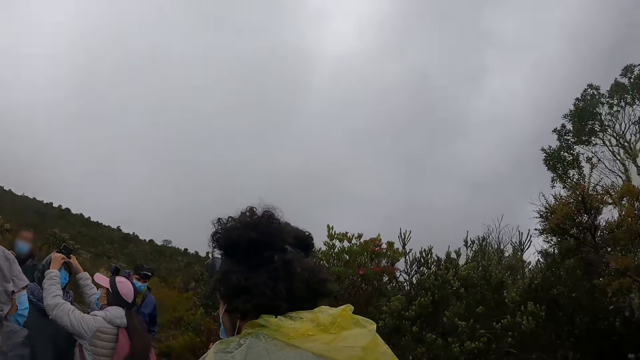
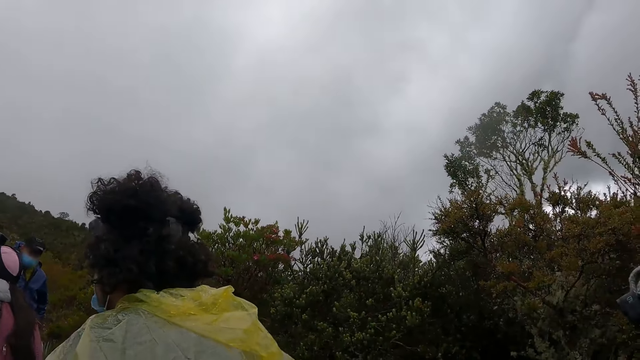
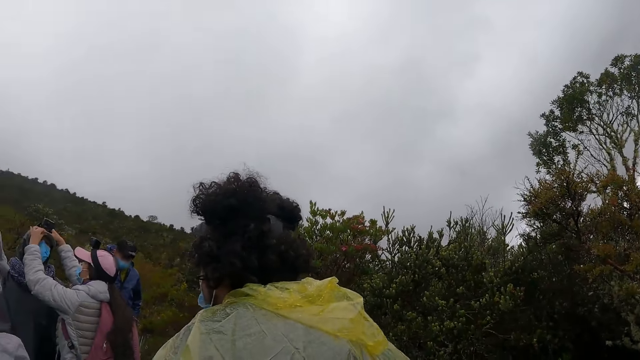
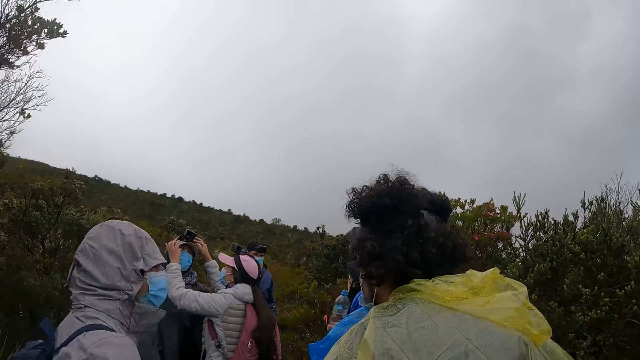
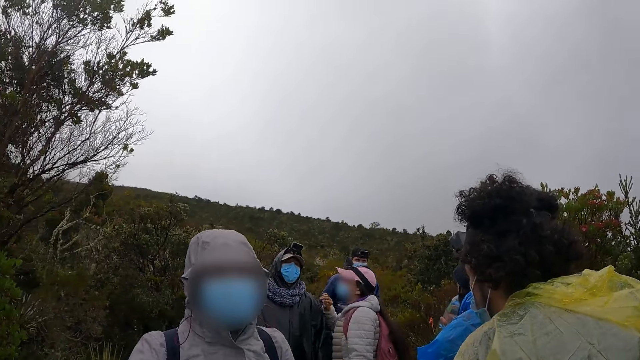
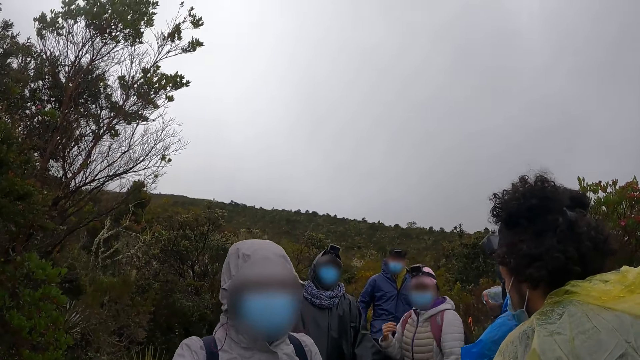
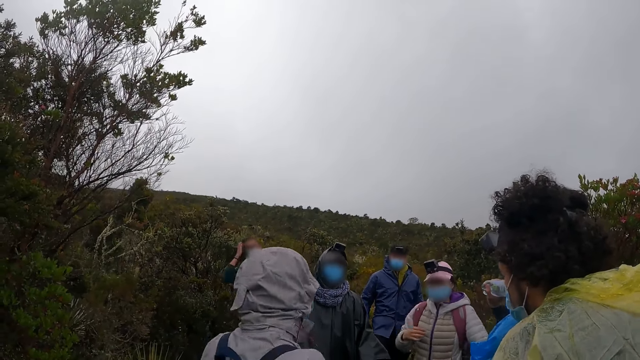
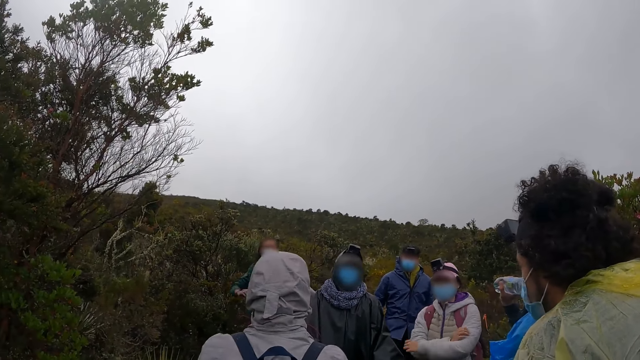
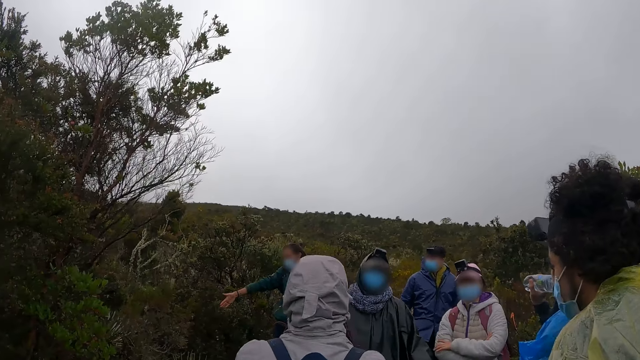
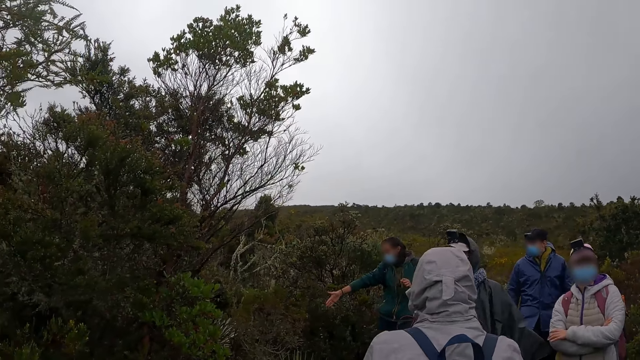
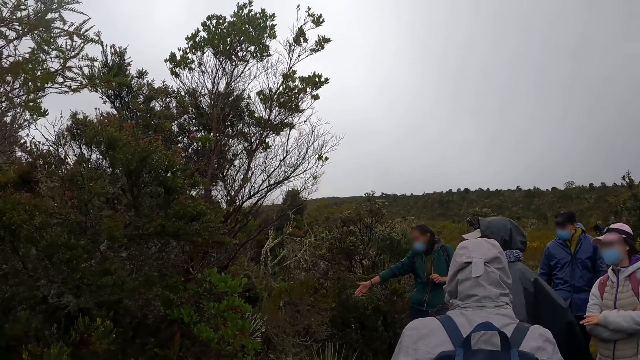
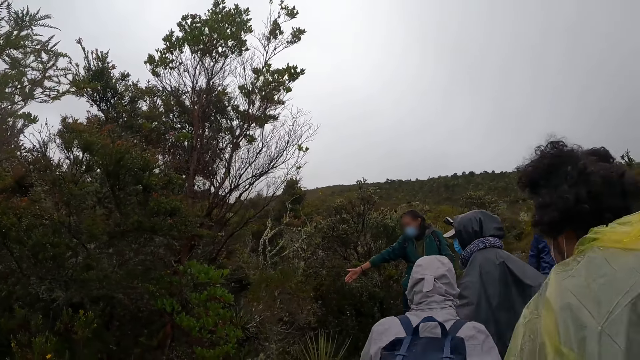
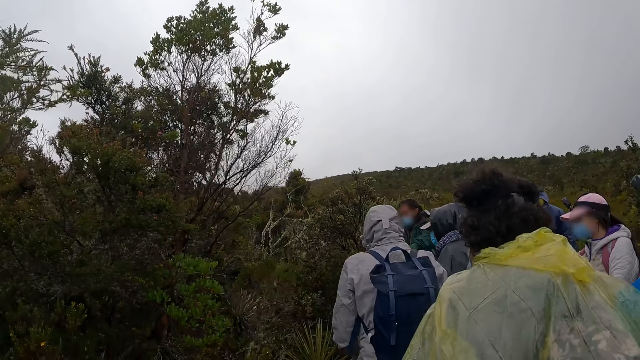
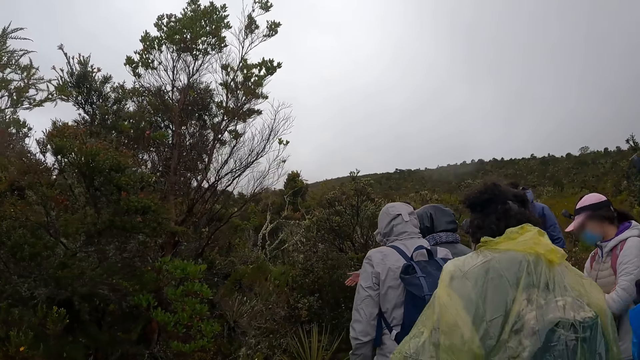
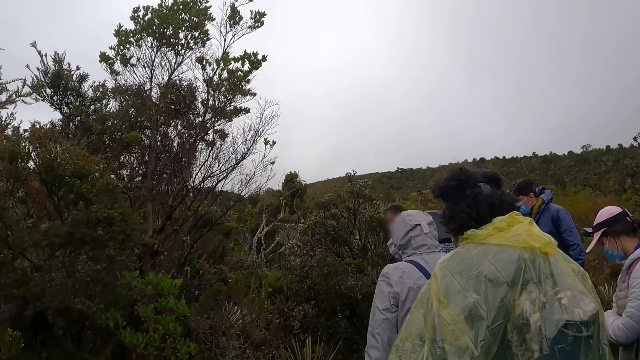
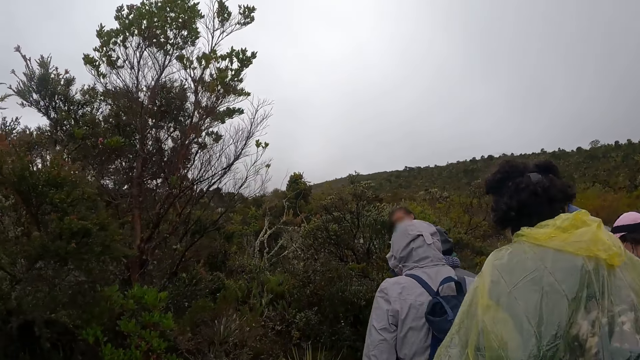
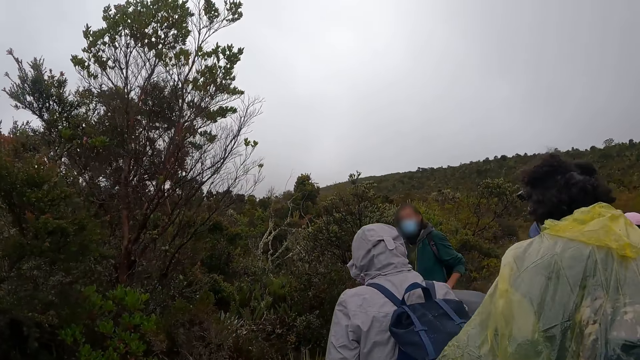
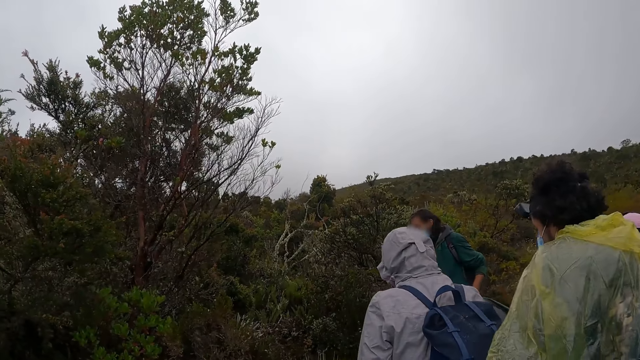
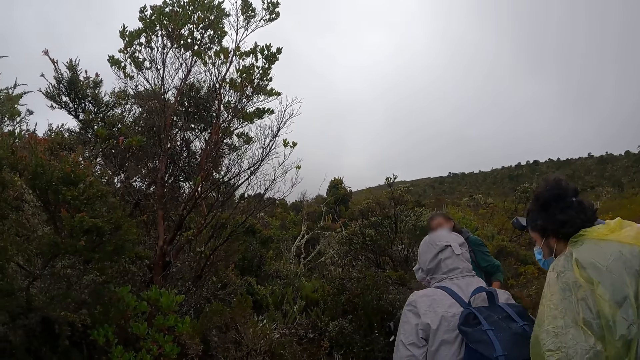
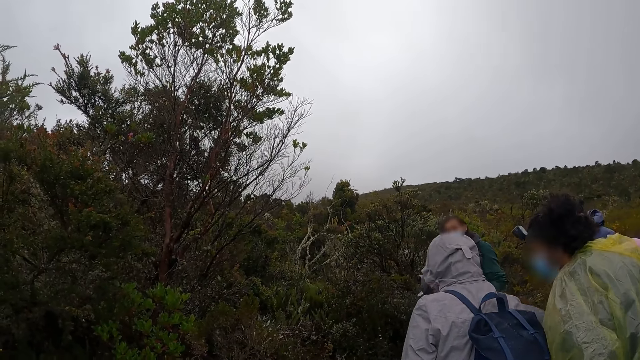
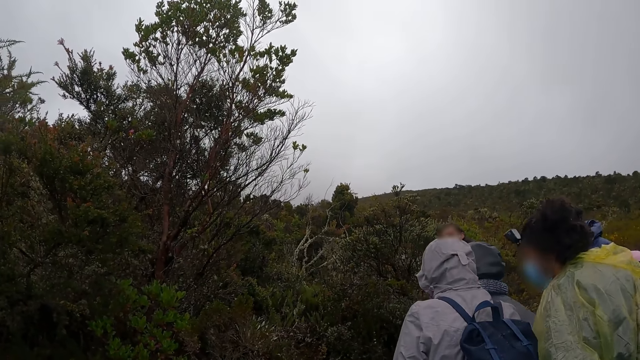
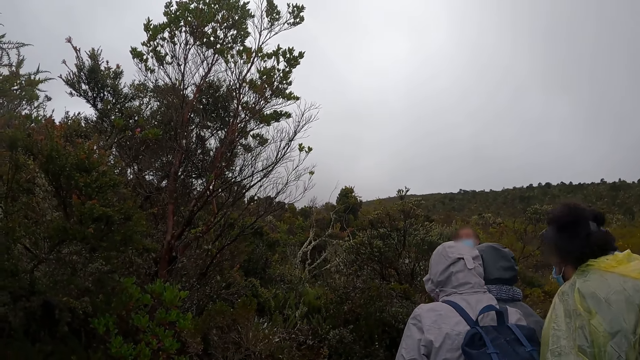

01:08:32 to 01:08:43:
The camera wearer looks around. They look at the woman. They look around. A man interacts with the camera wearer and the group of people.

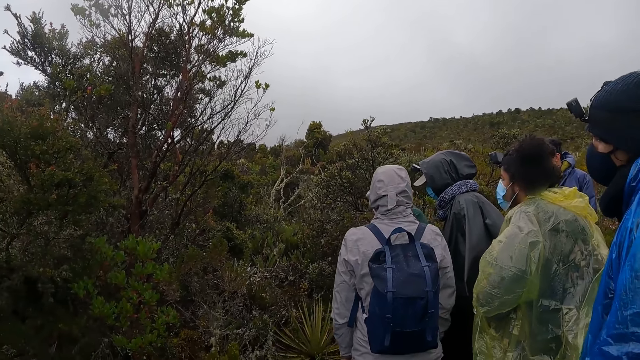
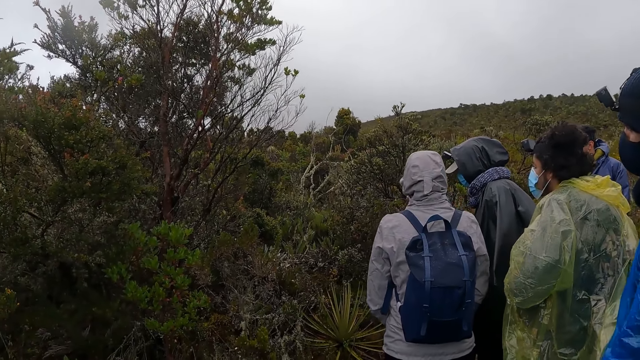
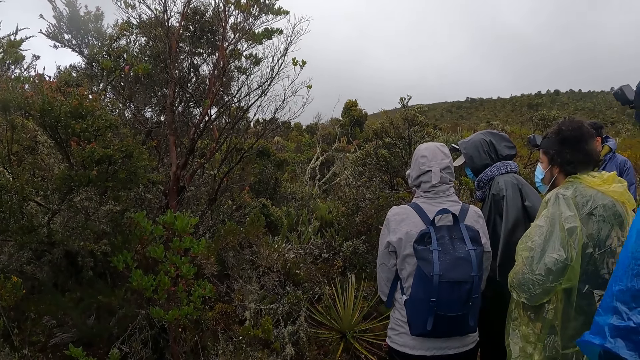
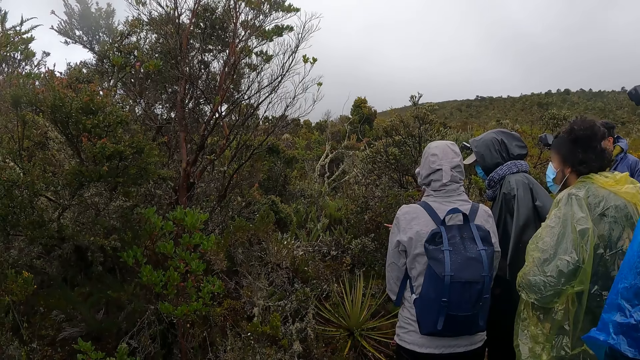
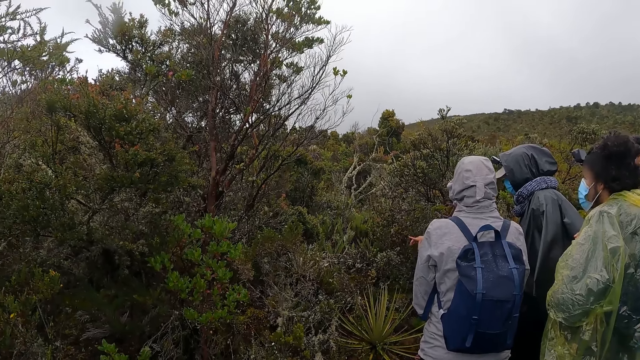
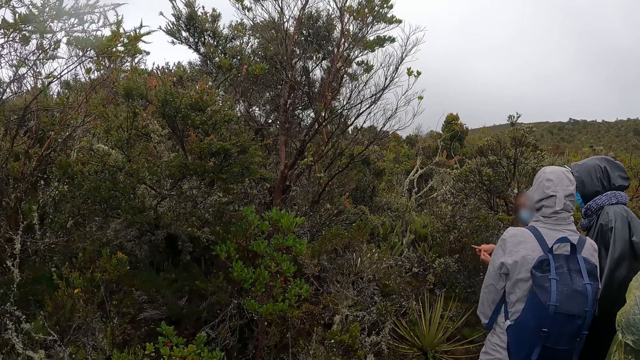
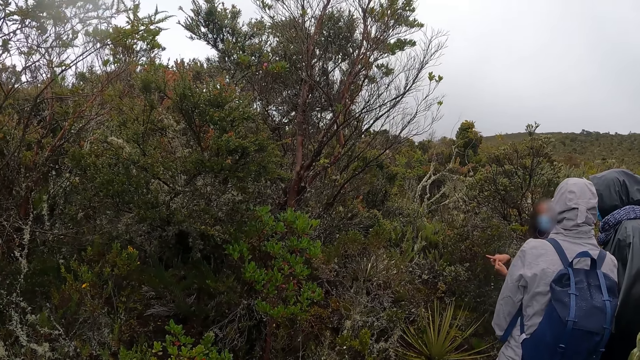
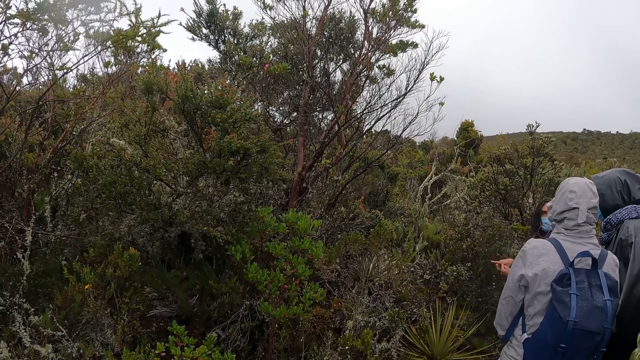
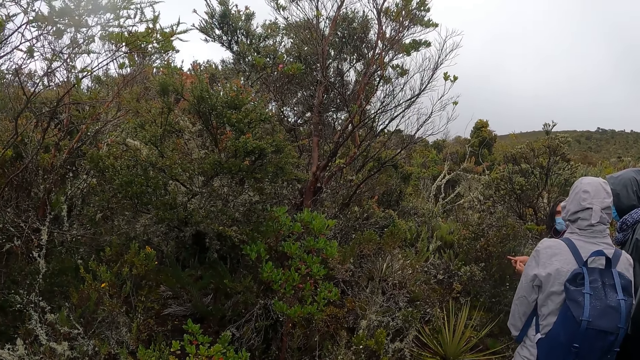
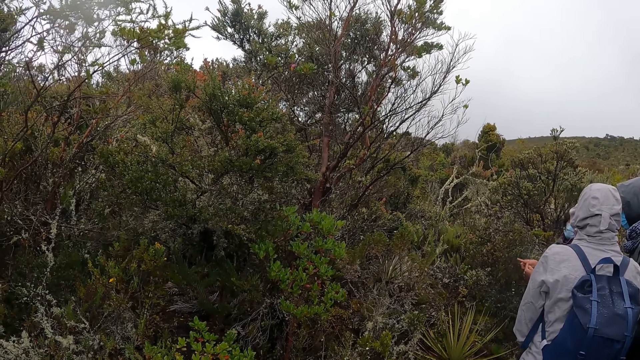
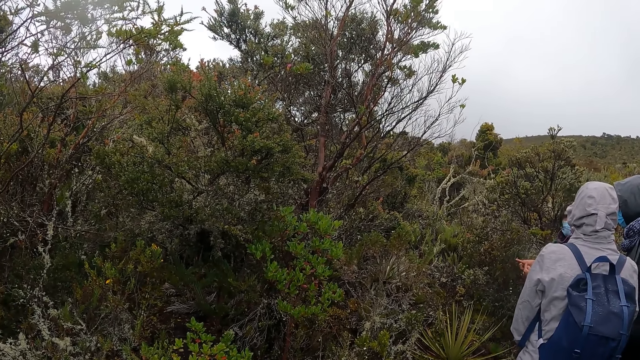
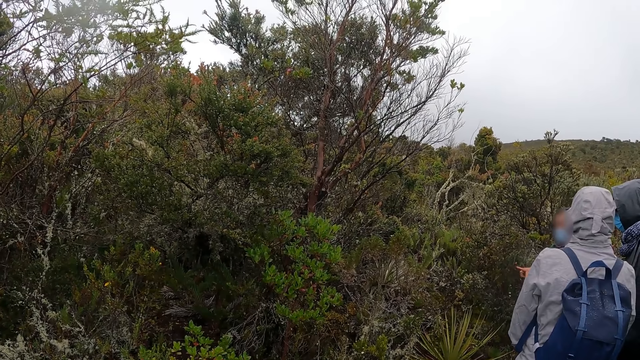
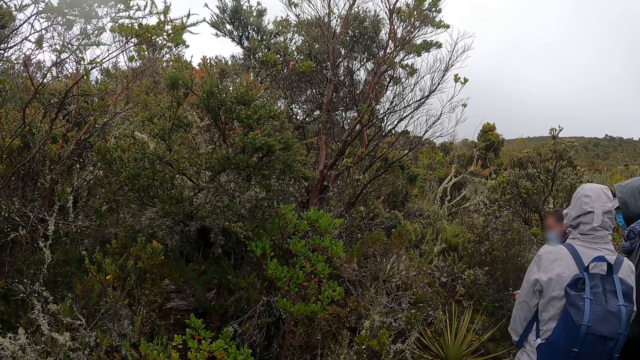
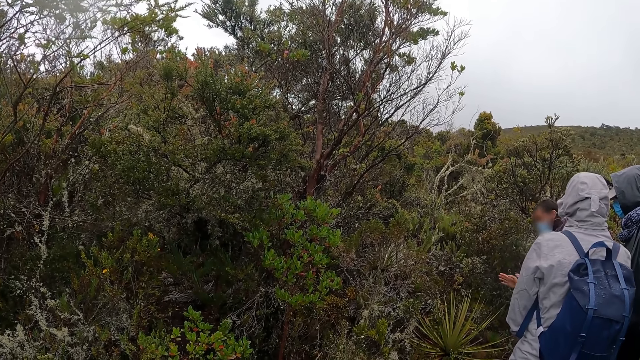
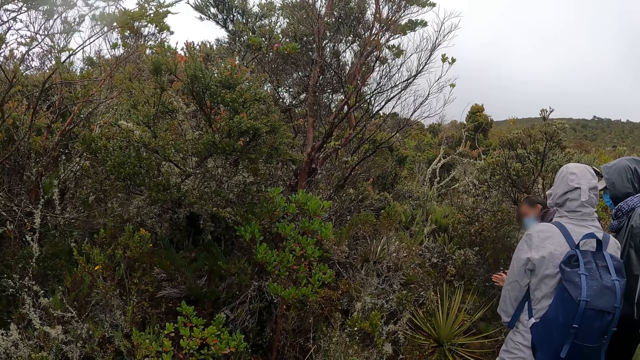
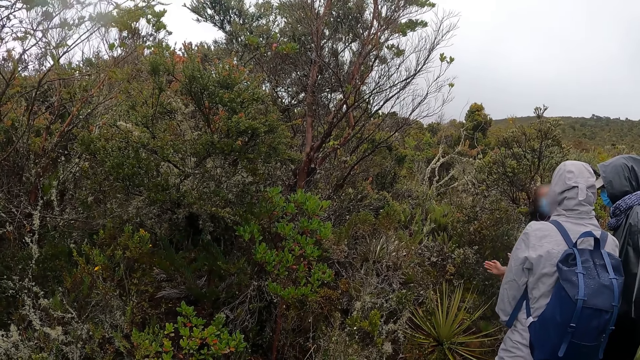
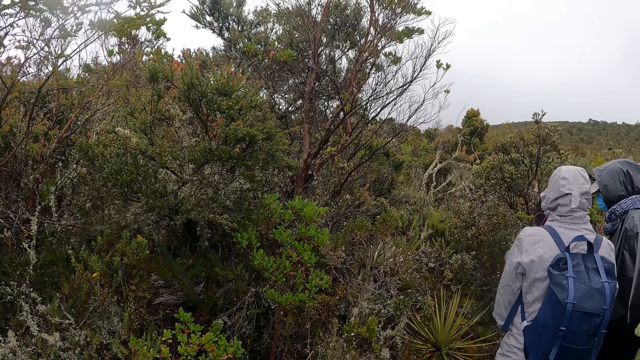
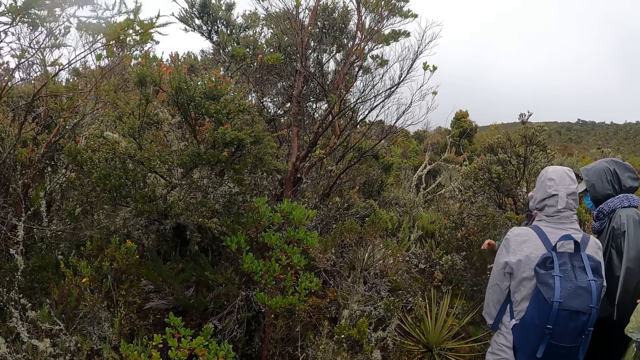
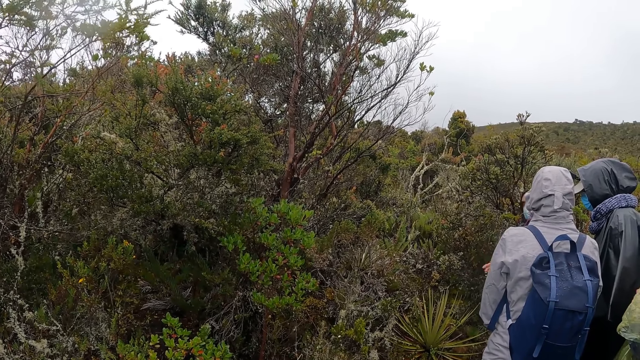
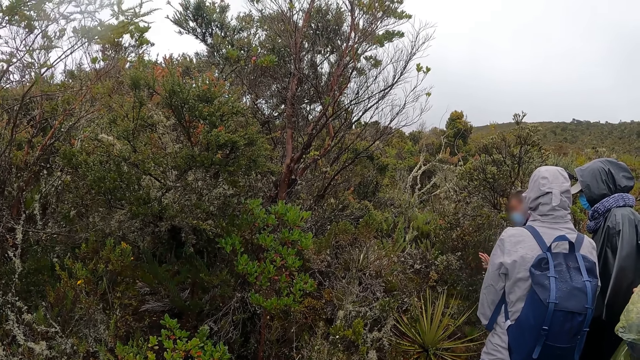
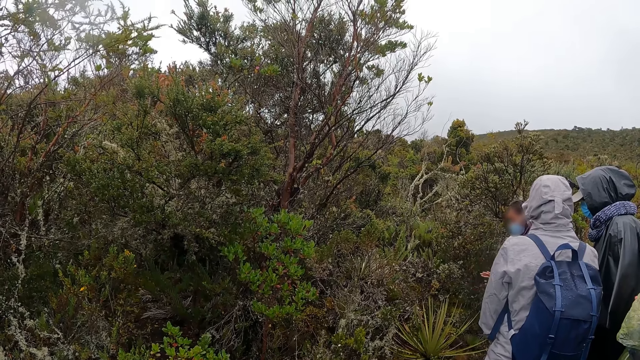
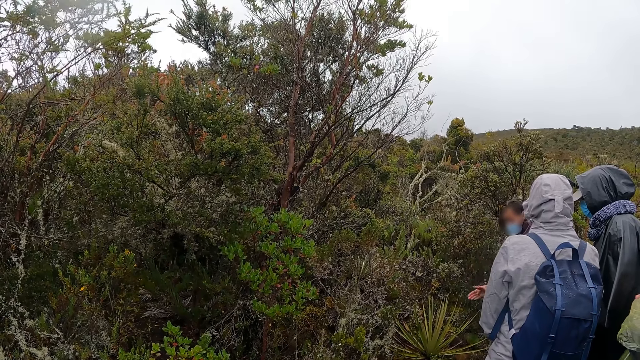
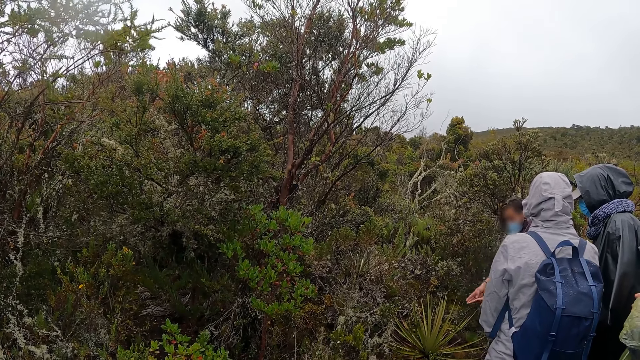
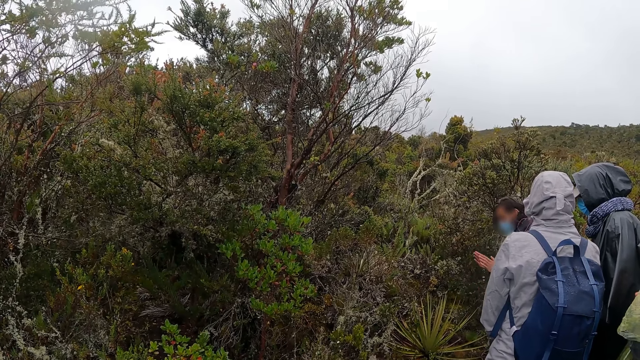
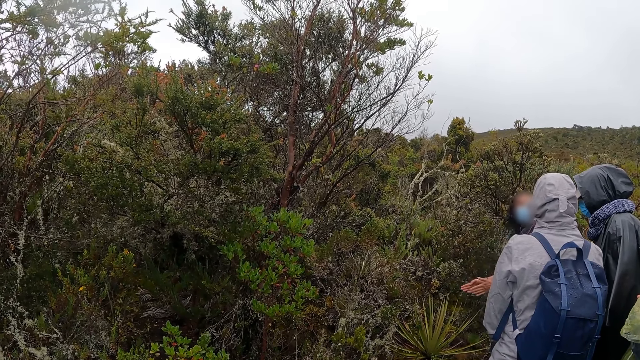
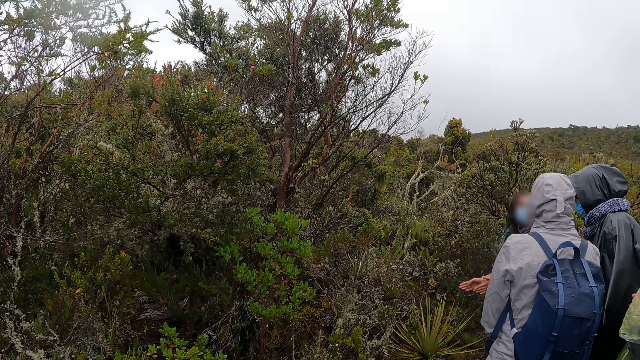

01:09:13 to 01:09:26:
The man gestures with his hands.
